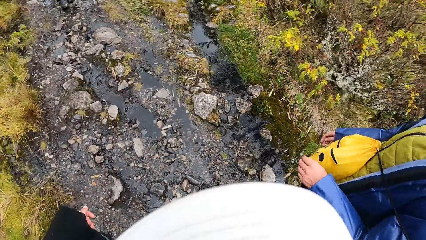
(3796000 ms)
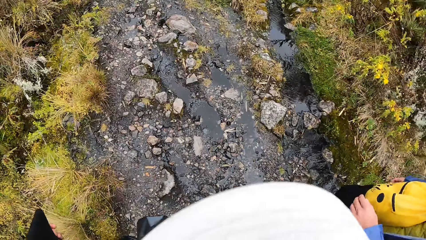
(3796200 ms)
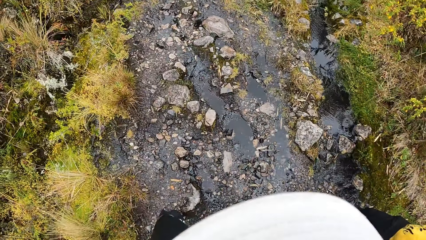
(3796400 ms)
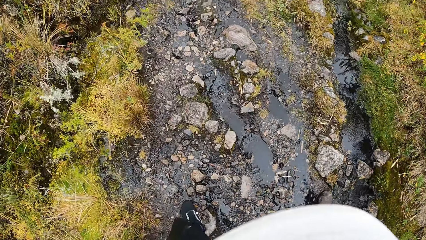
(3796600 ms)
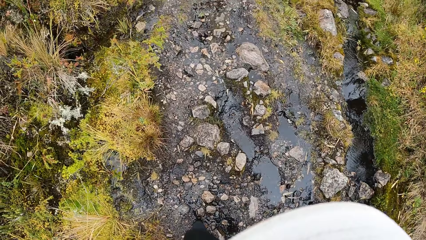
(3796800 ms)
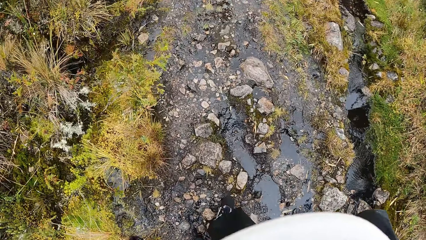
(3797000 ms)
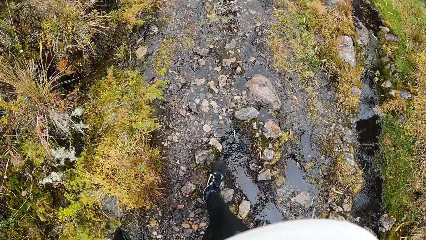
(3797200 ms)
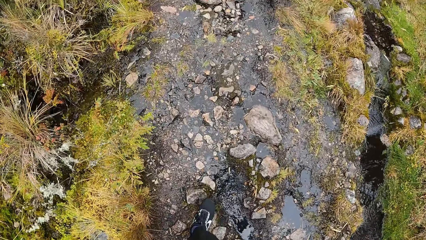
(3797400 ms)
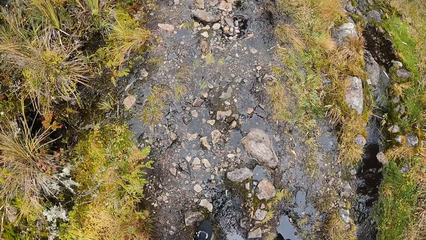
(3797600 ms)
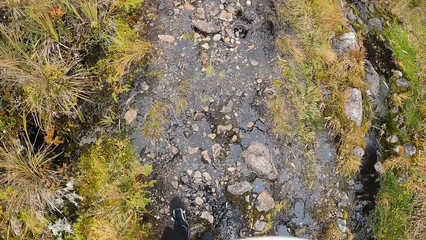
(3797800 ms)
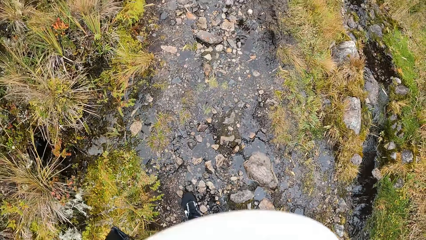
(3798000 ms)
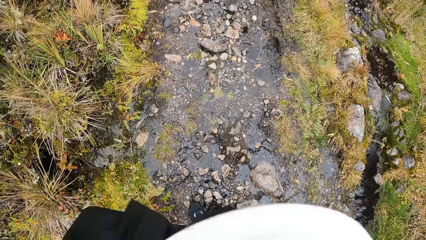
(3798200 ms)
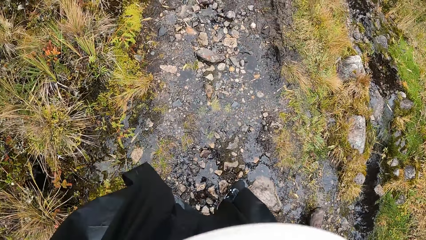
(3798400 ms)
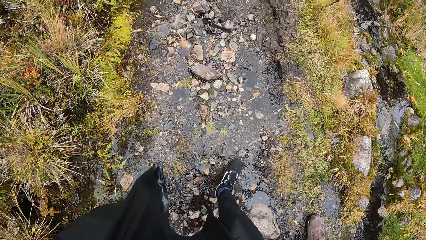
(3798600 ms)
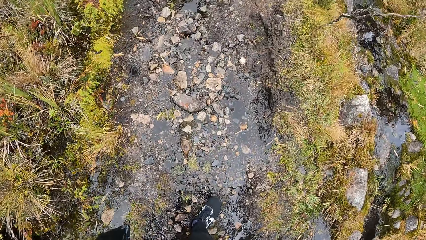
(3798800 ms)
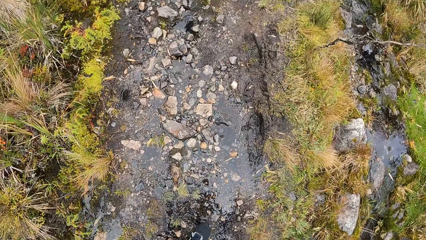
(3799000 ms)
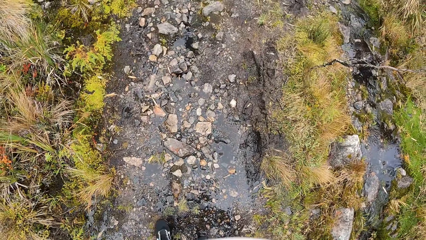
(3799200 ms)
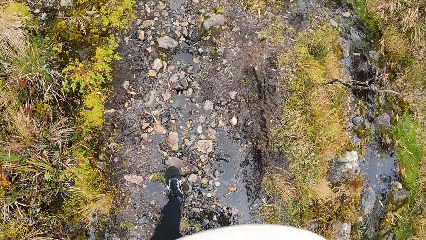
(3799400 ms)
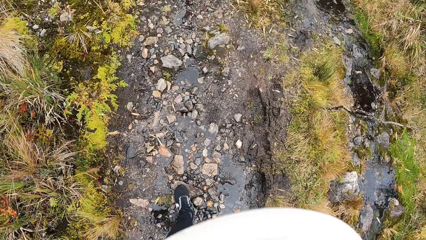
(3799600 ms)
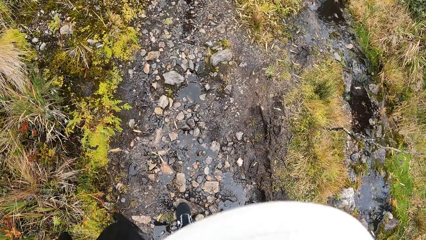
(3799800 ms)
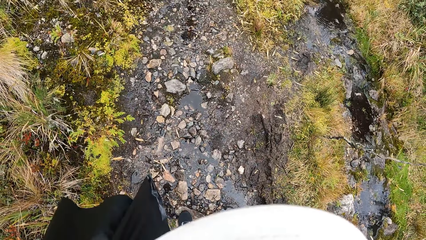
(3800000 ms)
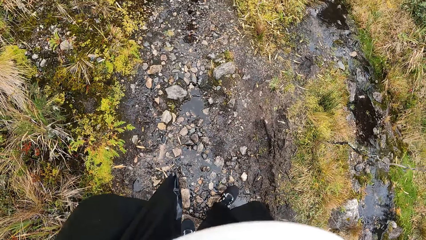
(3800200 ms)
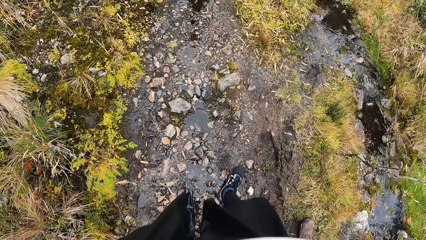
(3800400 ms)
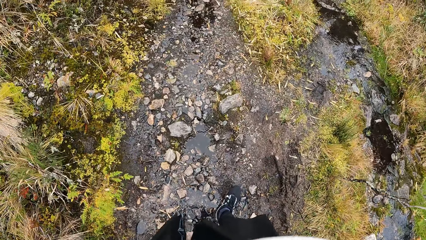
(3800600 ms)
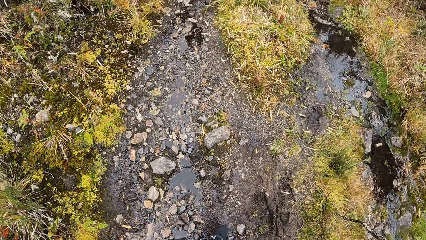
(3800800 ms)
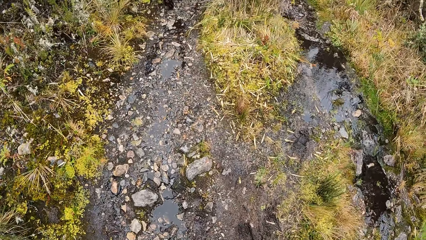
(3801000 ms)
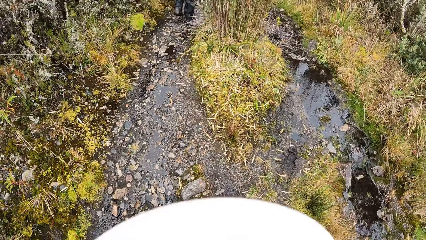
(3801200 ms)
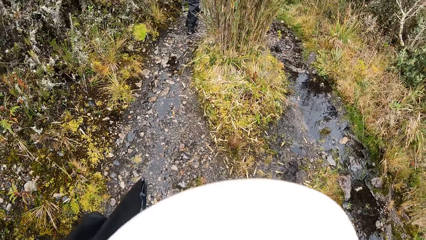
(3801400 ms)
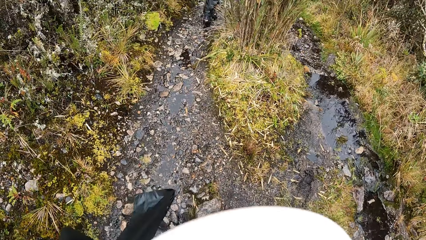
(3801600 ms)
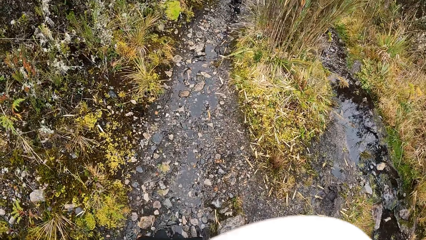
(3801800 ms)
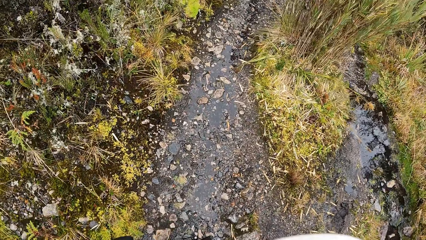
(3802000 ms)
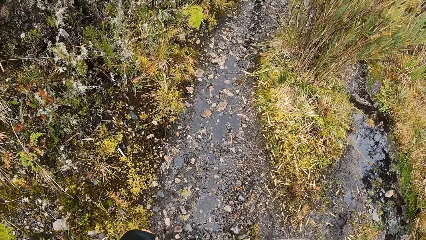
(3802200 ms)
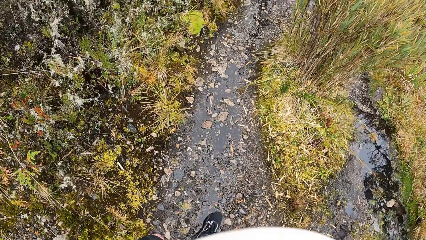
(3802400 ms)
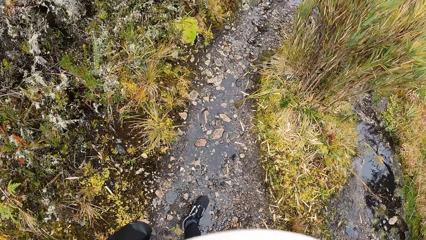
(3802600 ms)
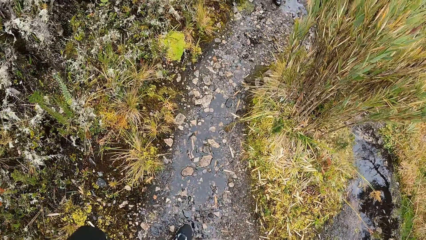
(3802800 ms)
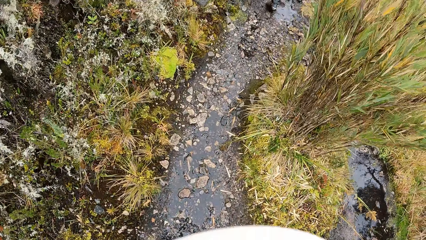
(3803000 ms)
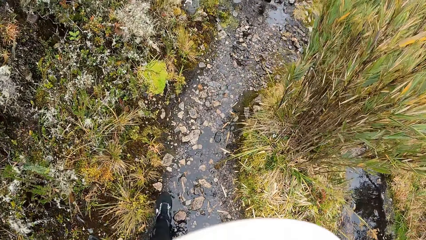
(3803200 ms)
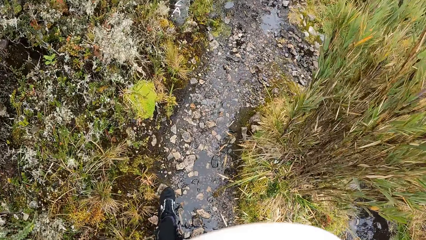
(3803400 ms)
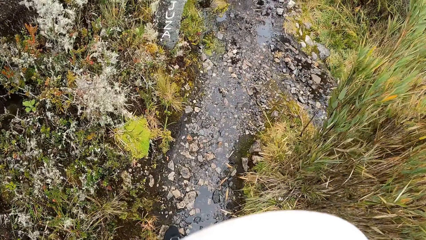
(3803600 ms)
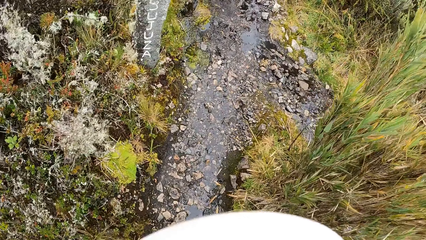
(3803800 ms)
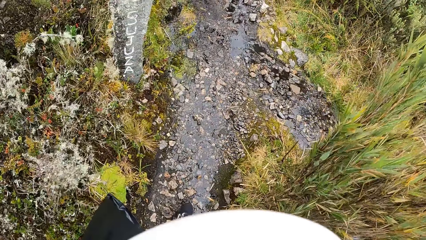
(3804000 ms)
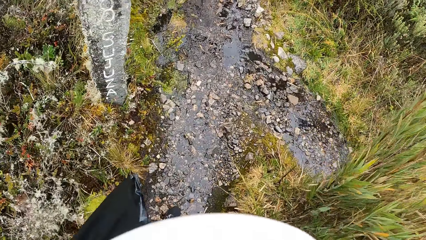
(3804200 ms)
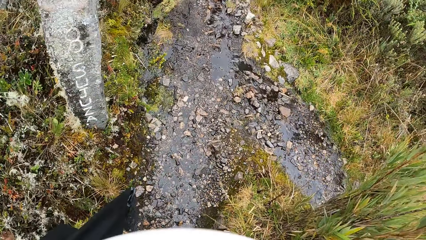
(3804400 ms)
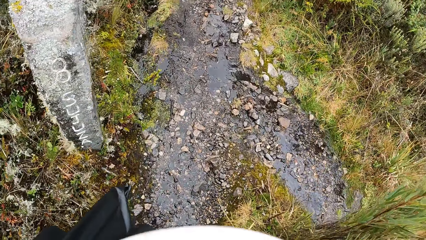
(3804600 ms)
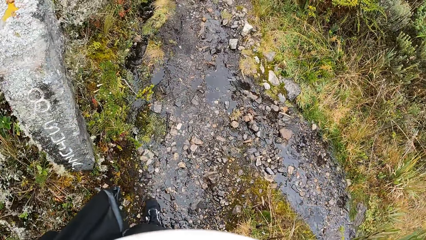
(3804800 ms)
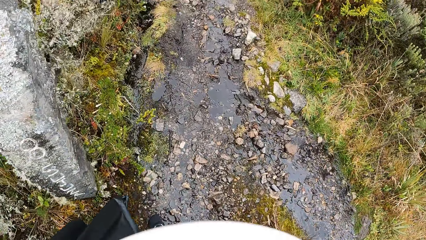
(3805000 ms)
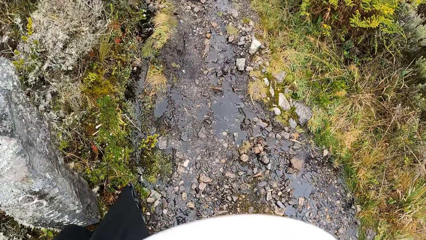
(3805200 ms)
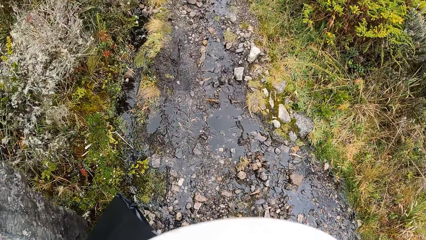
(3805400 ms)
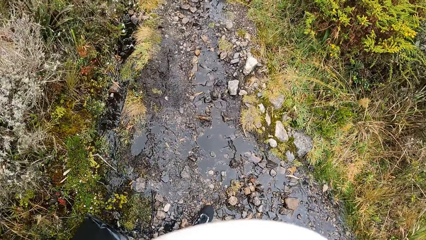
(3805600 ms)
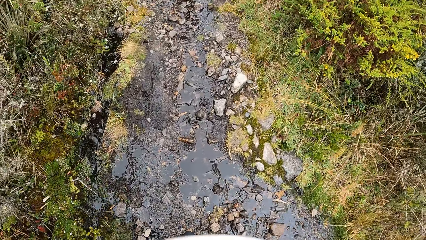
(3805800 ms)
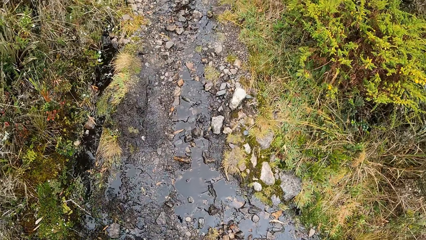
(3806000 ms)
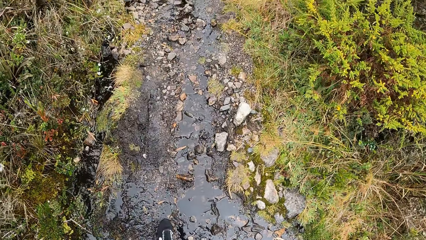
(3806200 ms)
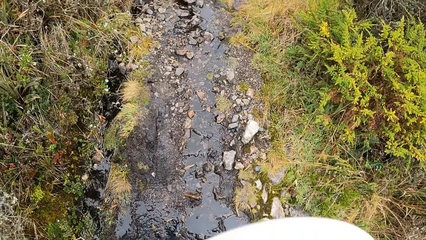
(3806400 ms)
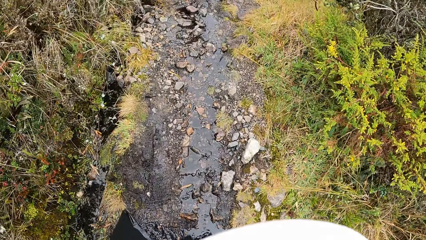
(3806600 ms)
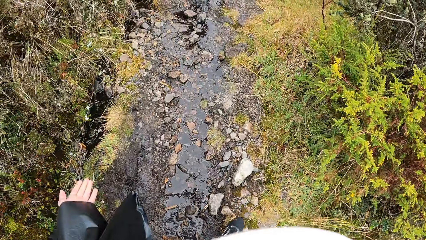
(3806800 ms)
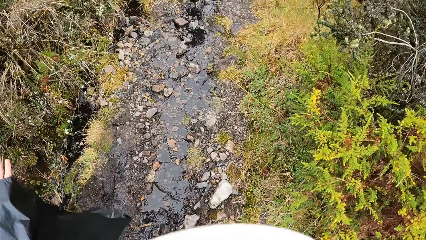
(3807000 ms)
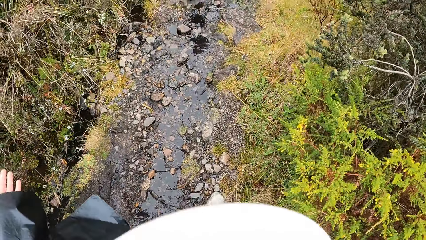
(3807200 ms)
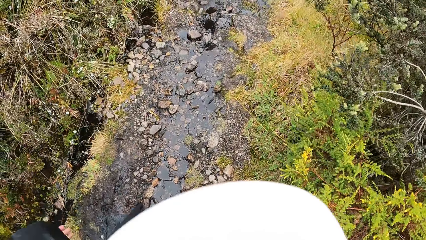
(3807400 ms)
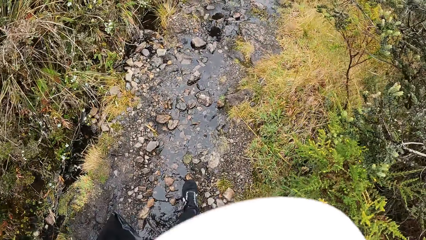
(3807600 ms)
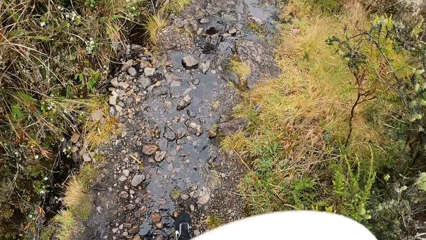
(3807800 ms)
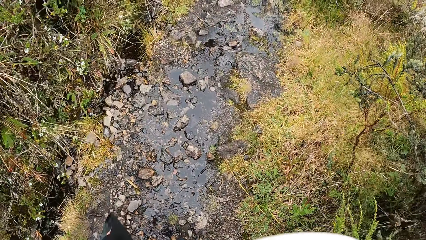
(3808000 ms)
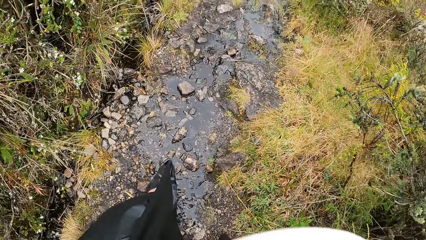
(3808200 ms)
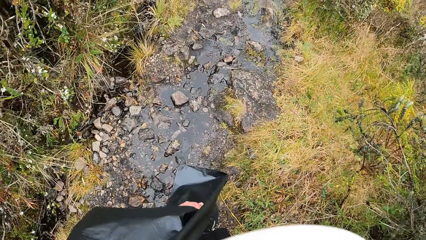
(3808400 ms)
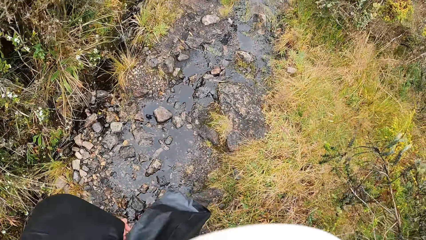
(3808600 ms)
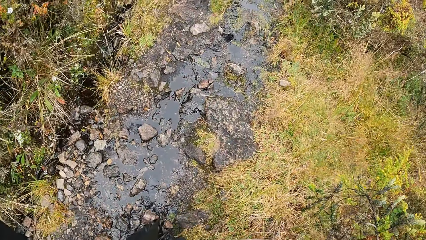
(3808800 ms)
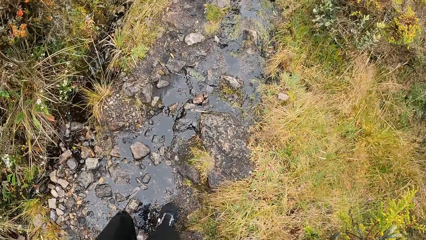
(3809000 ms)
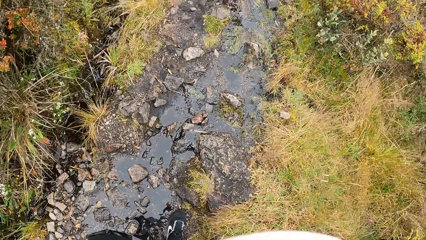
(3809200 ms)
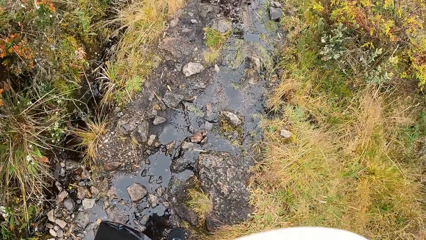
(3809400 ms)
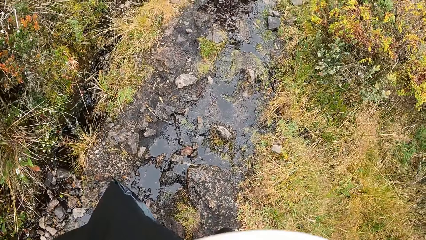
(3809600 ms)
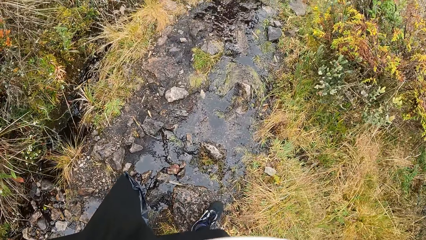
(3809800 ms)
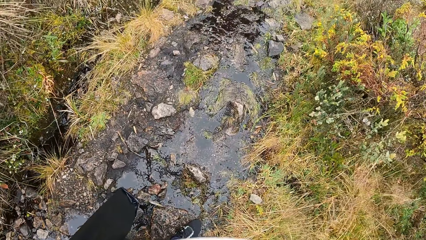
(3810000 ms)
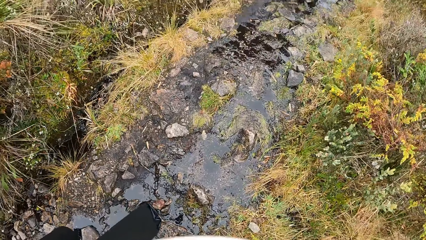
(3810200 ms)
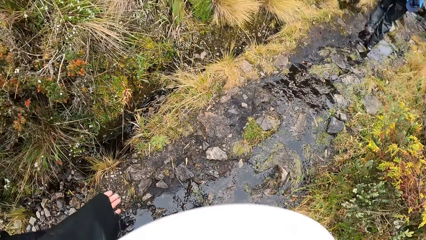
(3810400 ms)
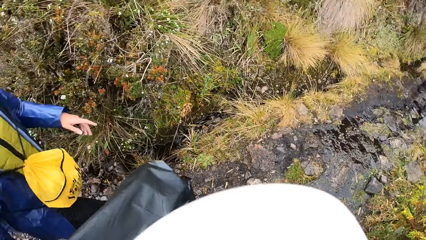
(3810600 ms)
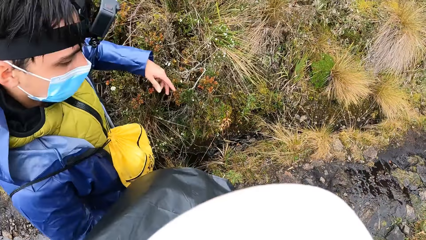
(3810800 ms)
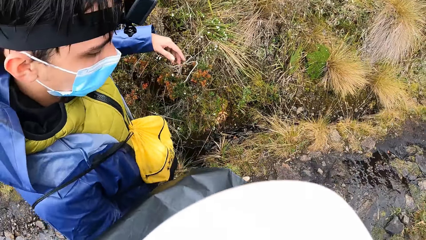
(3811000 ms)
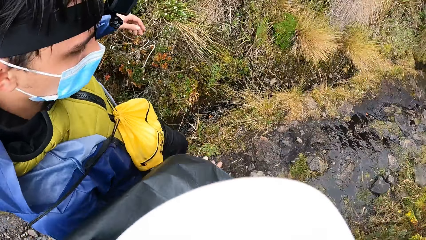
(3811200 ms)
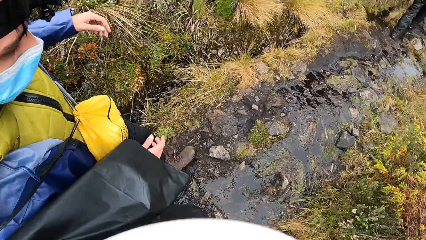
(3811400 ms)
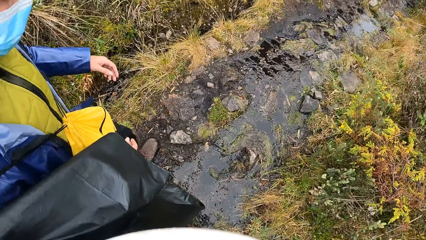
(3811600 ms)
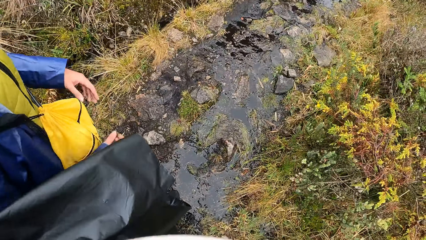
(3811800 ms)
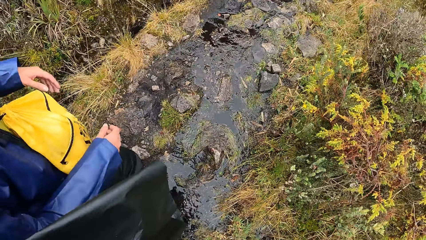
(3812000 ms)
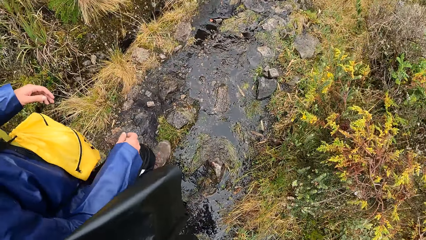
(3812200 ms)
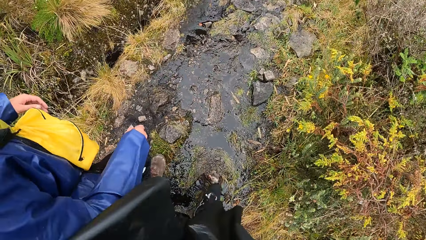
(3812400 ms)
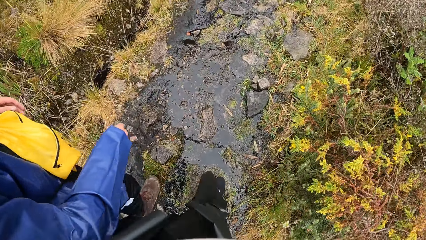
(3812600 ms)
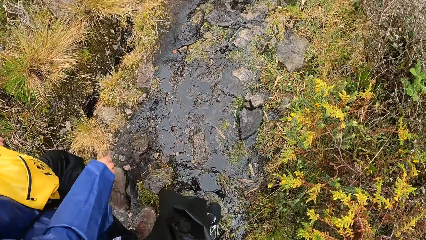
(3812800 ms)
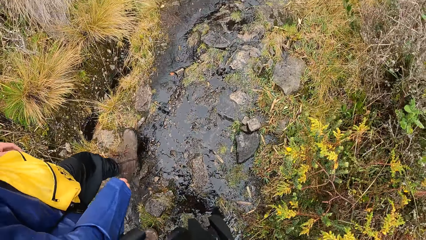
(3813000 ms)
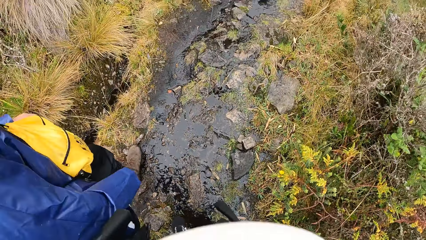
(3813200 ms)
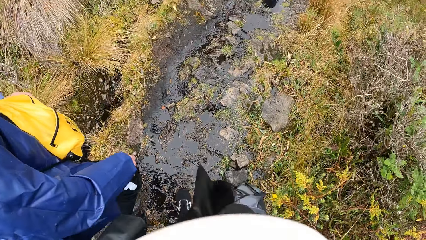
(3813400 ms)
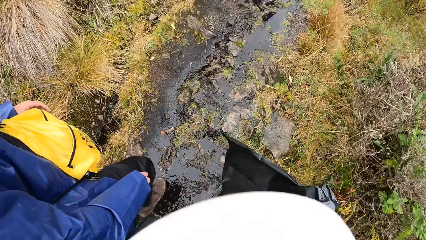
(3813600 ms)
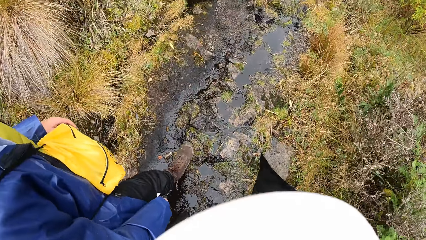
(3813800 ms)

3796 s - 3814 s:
The camera wearer looks at a person. They walk on the road towards the forest. They look at the person.
